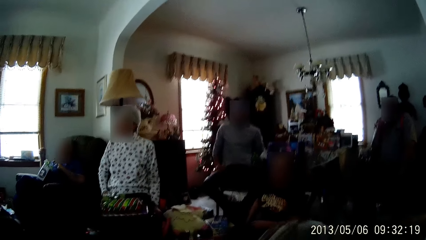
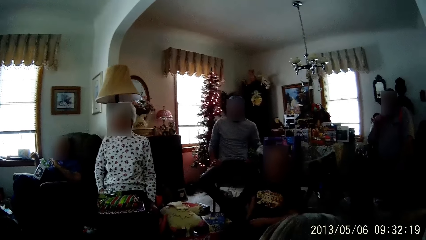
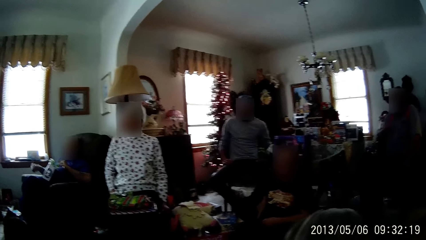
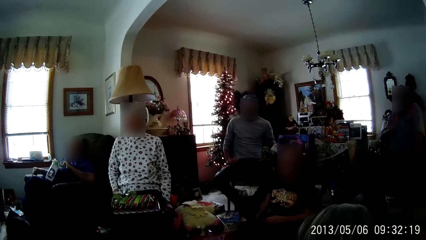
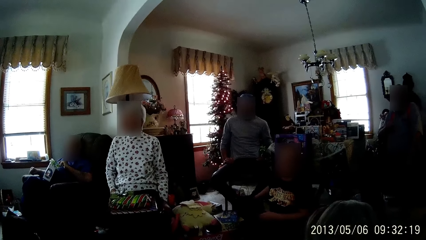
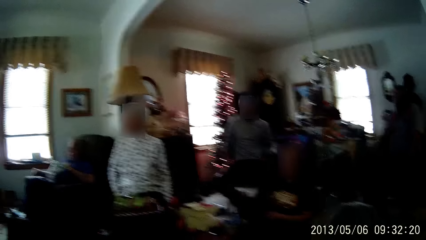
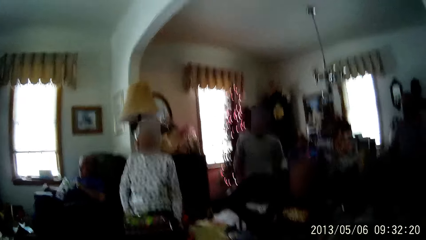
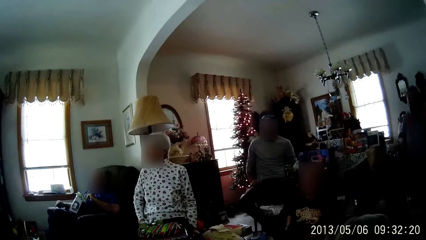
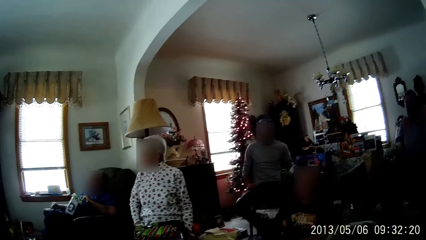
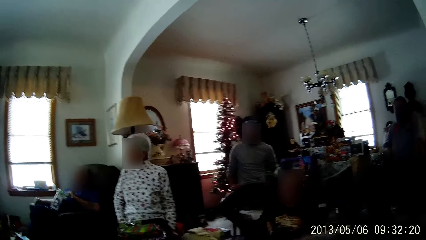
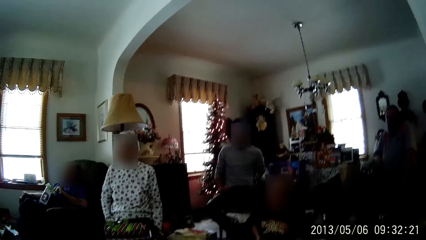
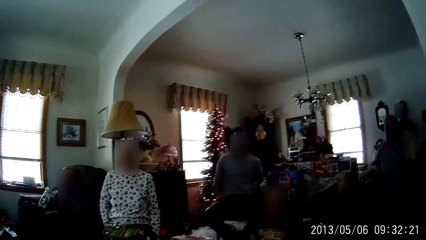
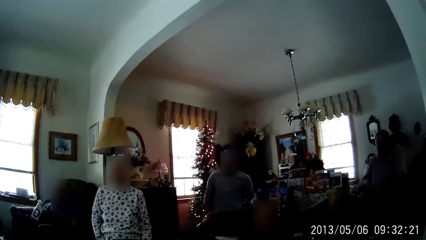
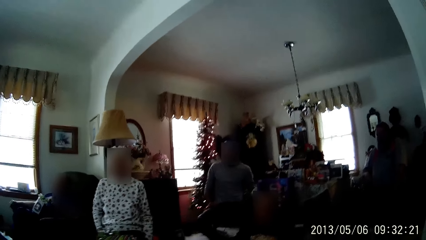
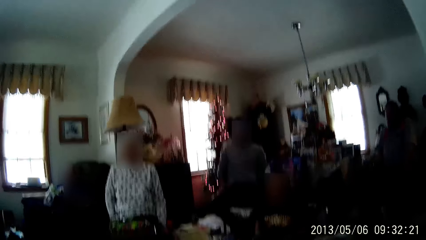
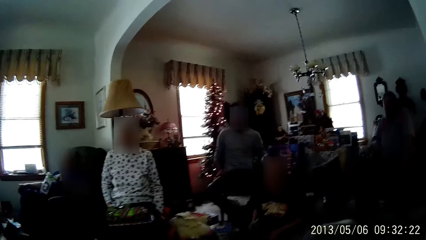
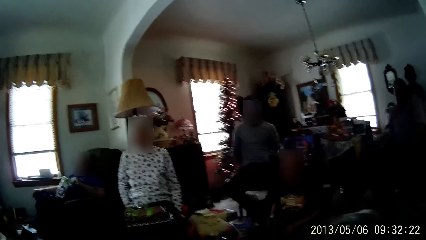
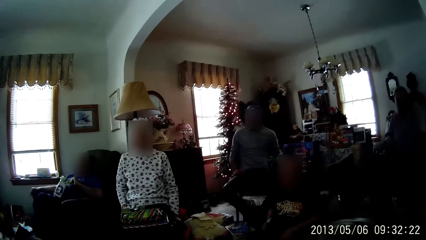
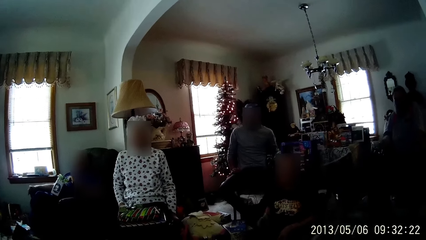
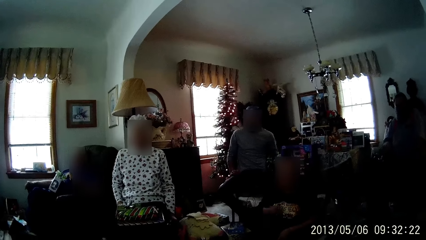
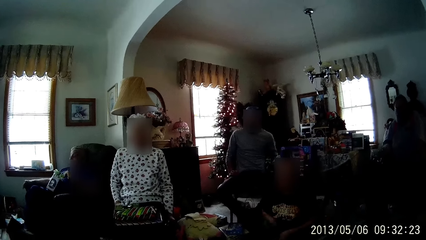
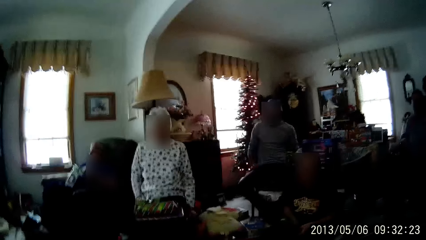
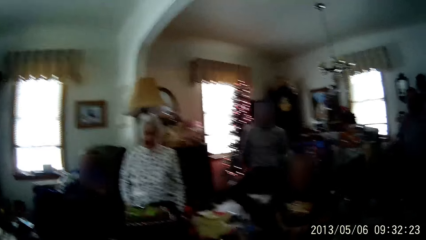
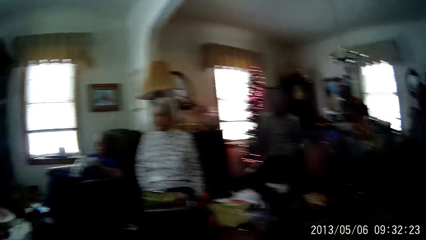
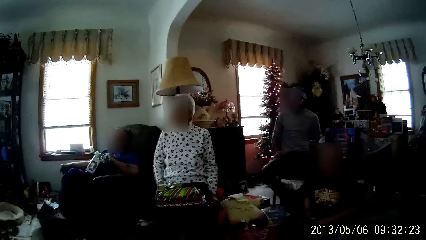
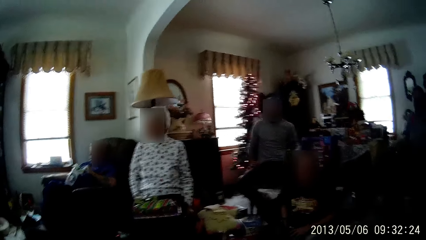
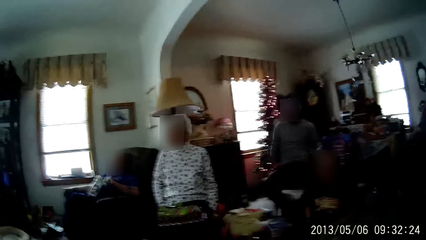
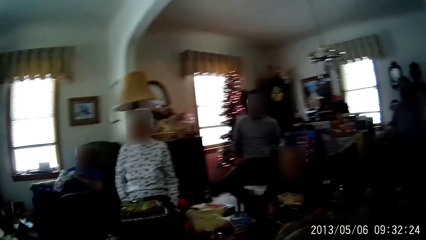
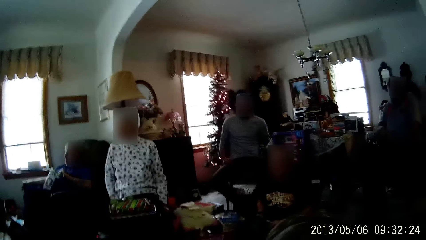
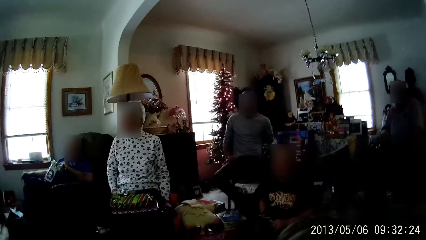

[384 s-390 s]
The woman opens a present with both hands.

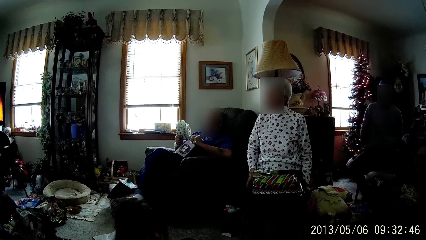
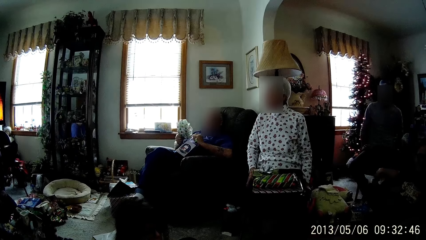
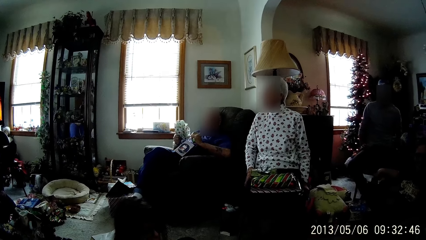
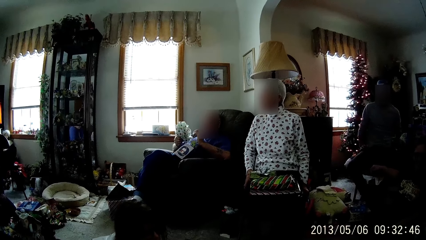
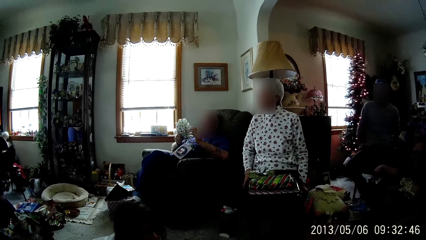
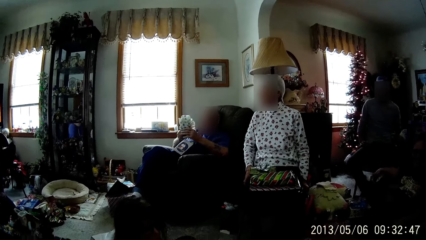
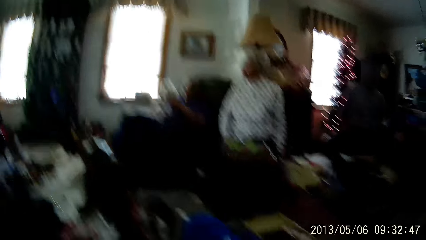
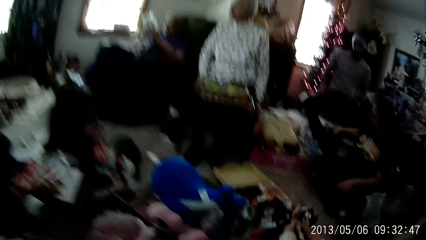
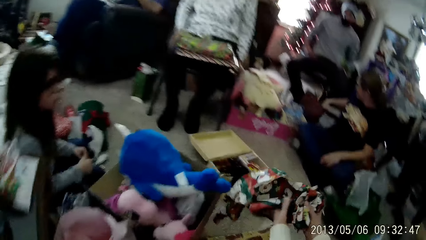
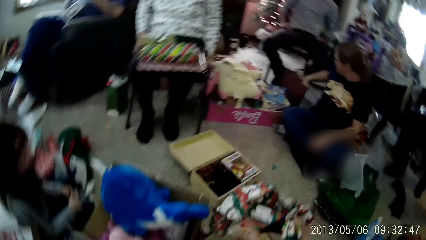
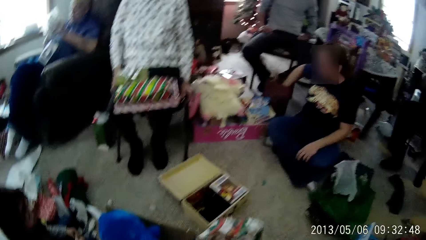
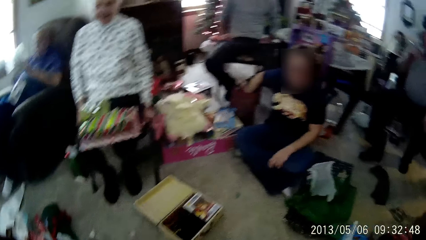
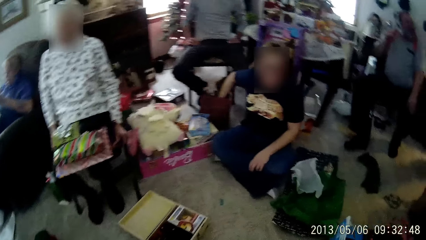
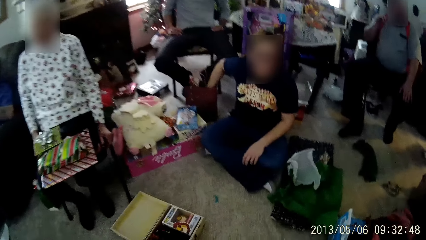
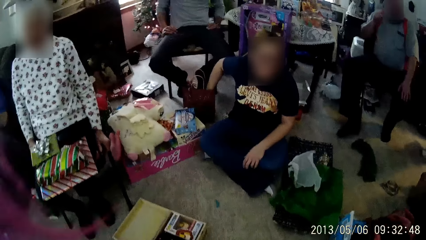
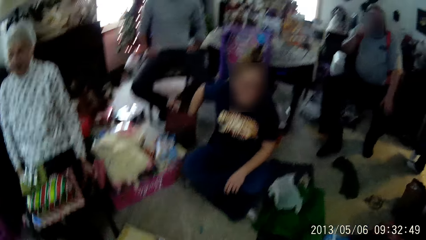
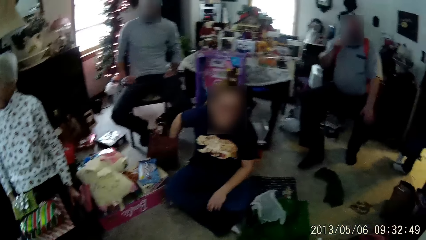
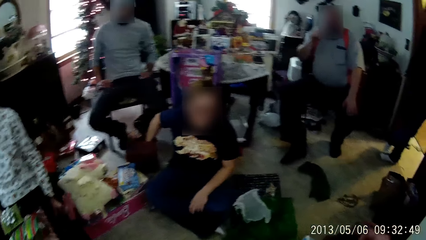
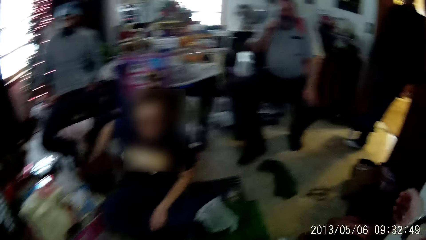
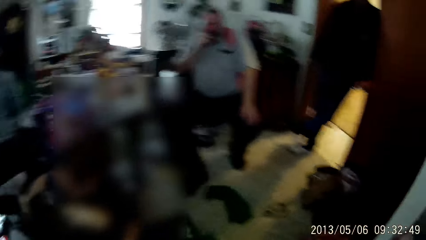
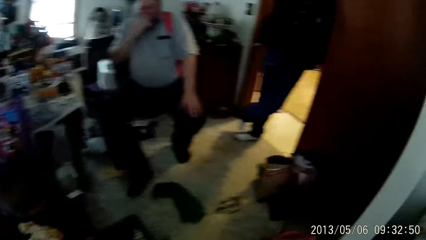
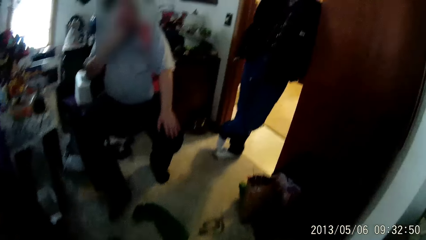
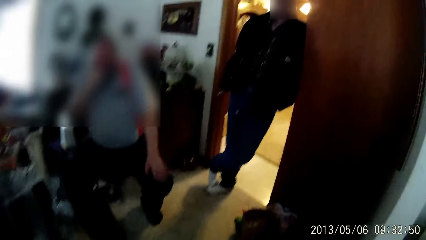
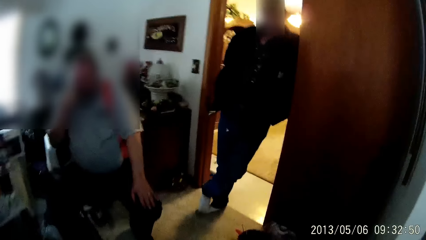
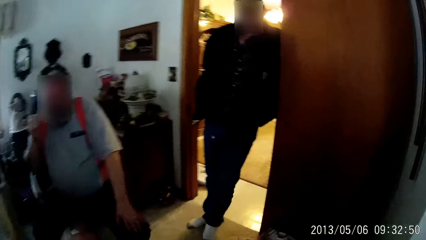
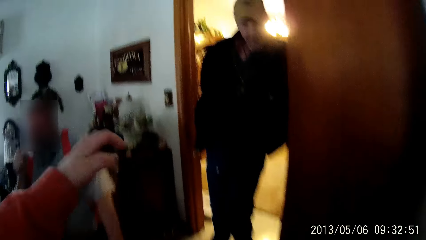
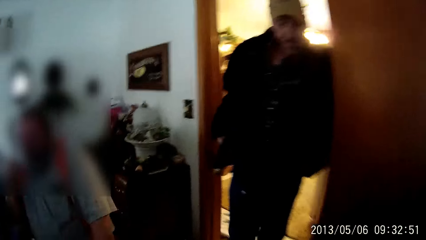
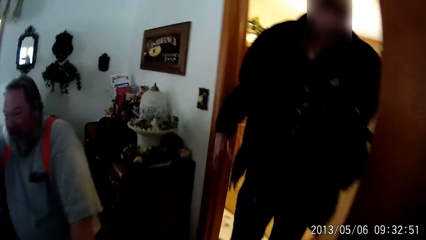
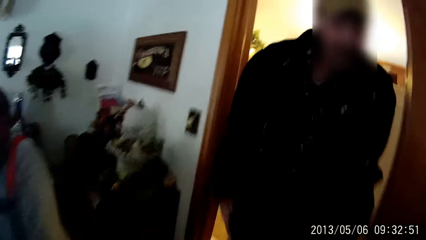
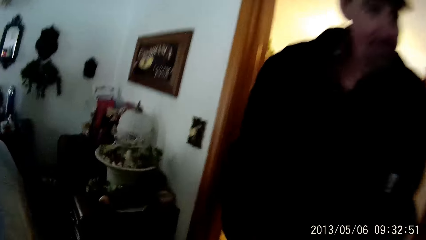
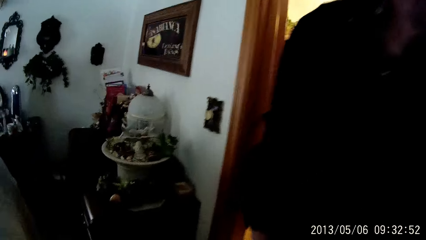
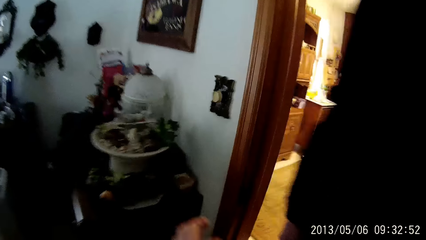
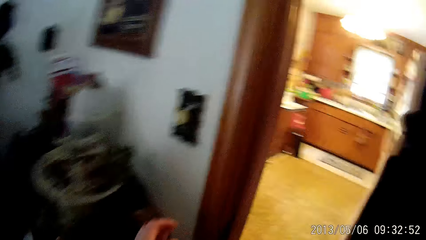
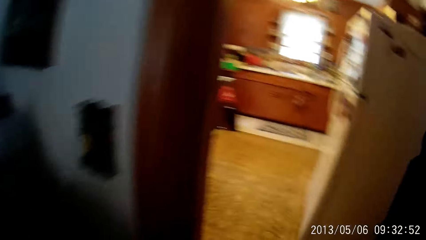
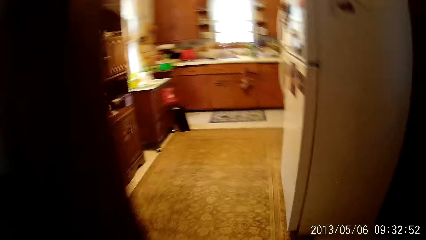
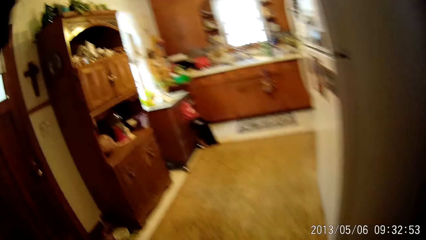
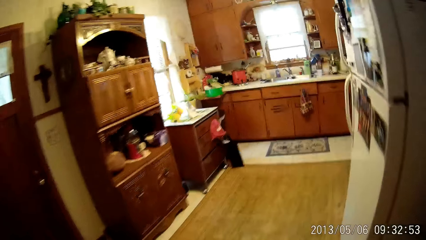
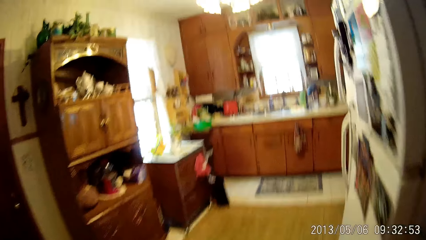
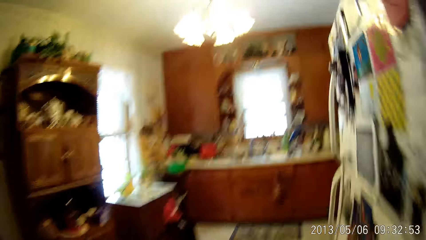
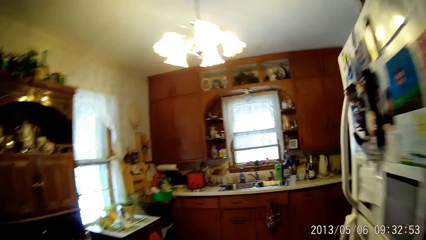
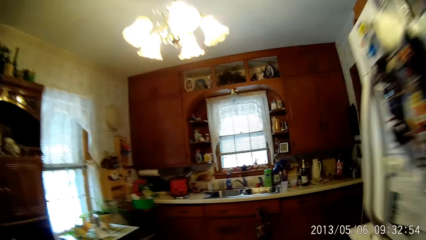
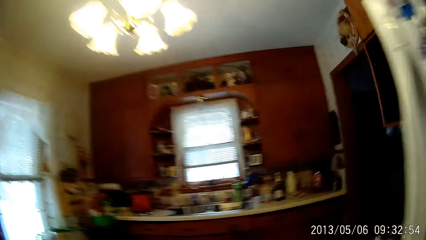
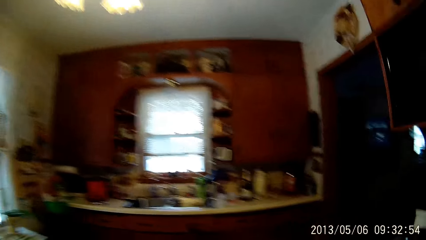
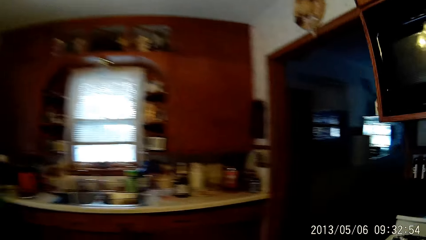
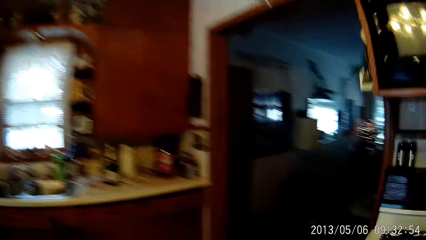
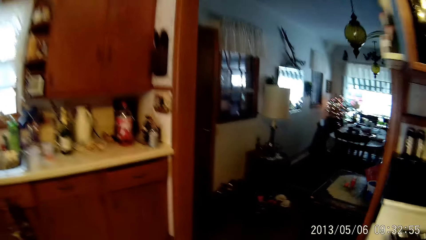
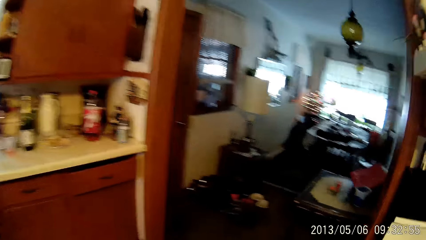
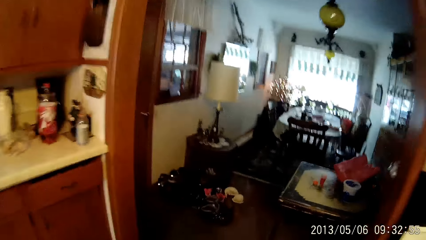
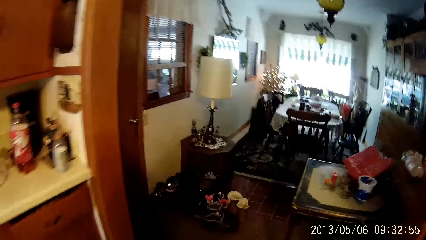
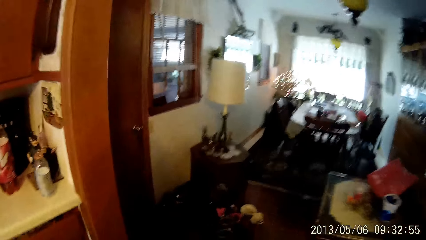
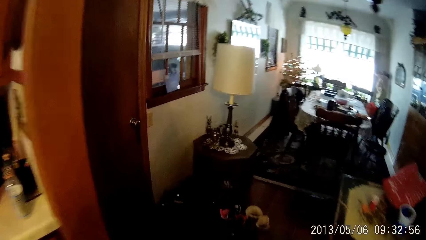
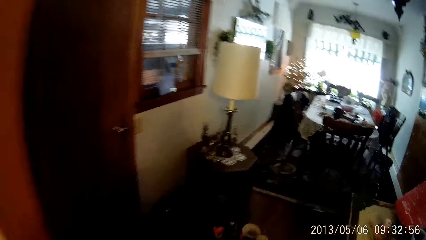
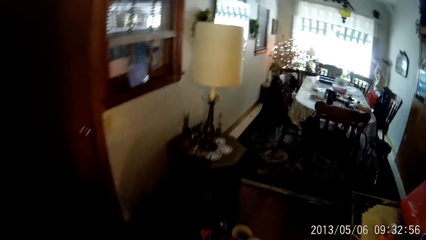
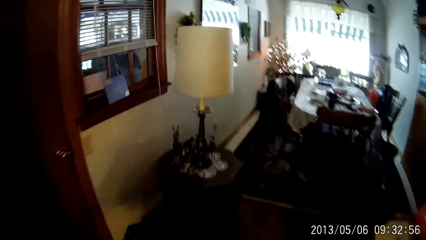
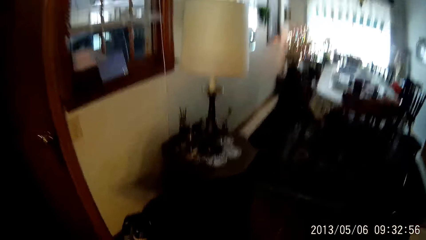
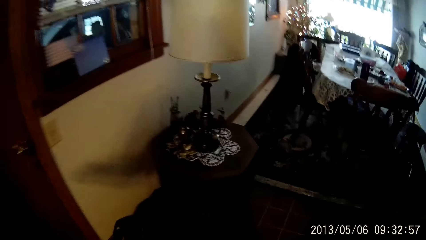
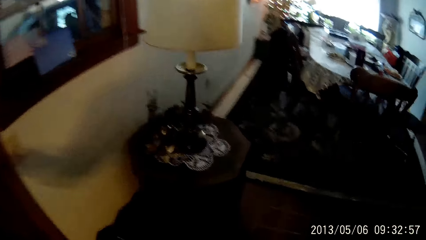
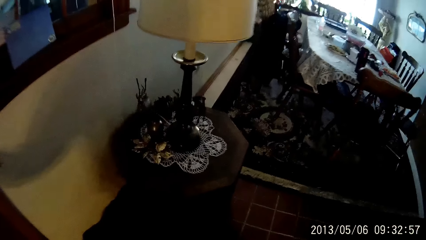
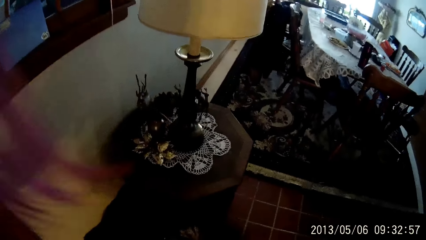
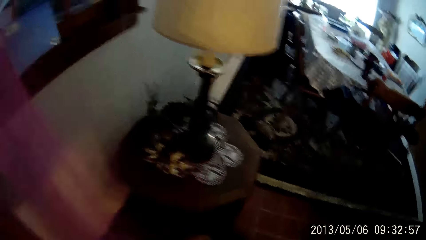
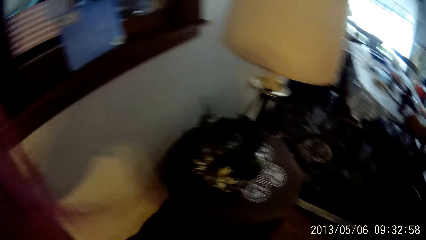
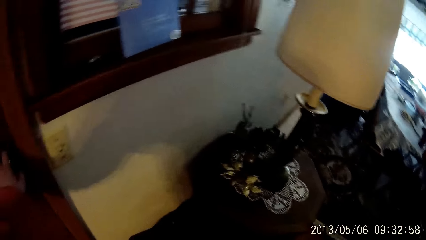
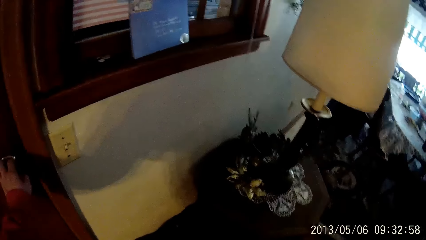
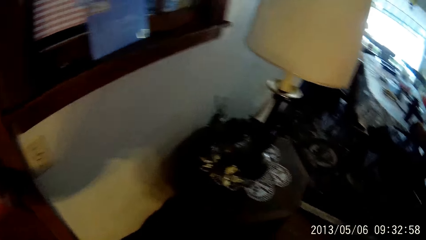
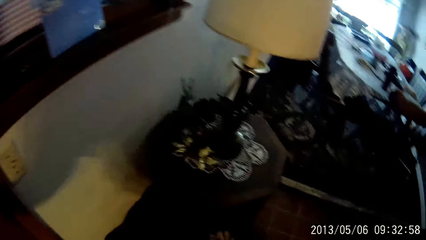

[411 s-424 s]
A woman picks up a present from a bag on the floor with her right hand. The camera wearer stands from the sofa and points towards the door. They walk out of the living room into the dining room through the kitchen. They enter the kitchen. They walk towards the living room.
